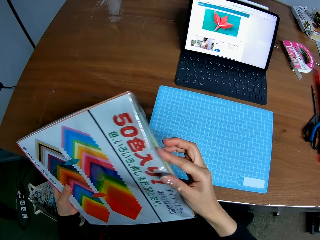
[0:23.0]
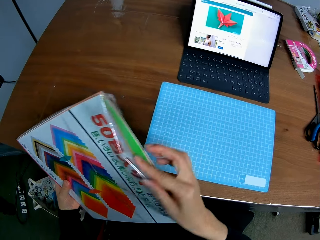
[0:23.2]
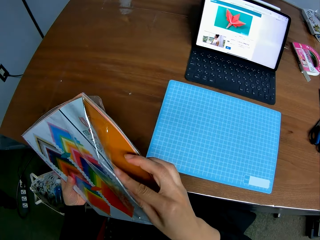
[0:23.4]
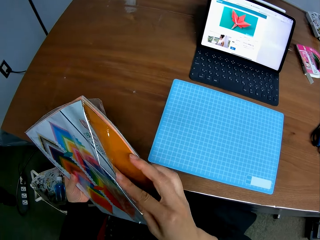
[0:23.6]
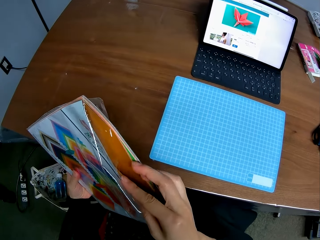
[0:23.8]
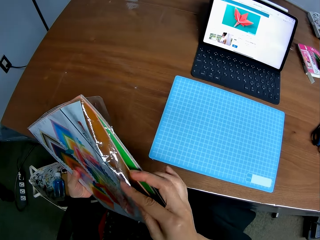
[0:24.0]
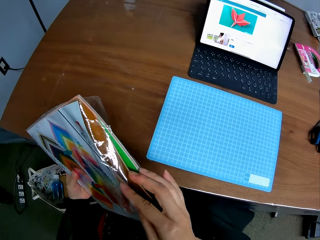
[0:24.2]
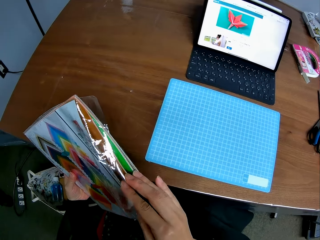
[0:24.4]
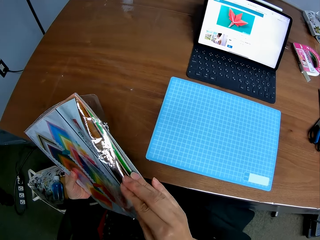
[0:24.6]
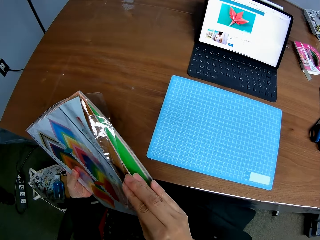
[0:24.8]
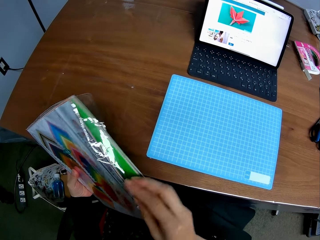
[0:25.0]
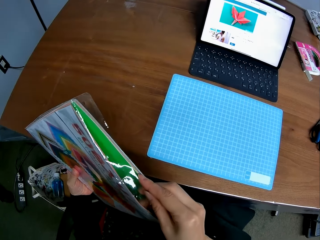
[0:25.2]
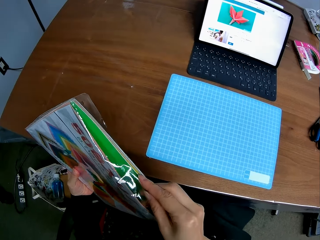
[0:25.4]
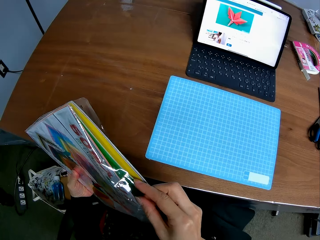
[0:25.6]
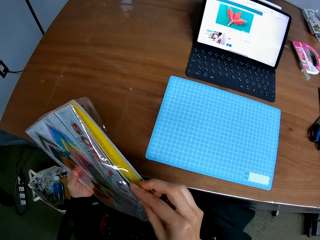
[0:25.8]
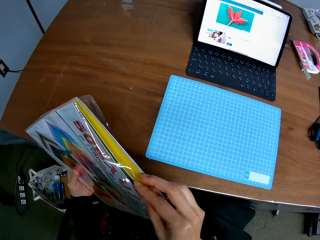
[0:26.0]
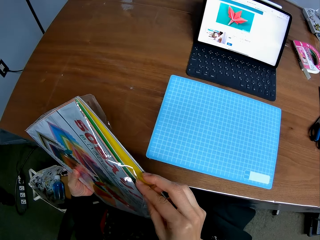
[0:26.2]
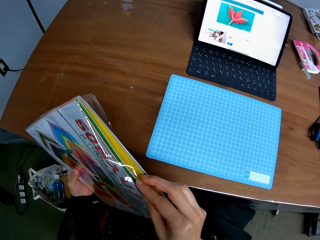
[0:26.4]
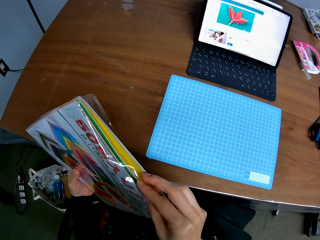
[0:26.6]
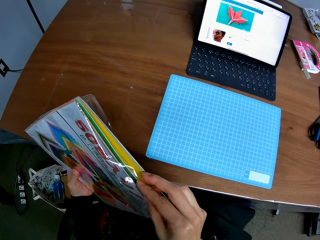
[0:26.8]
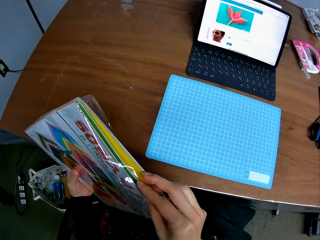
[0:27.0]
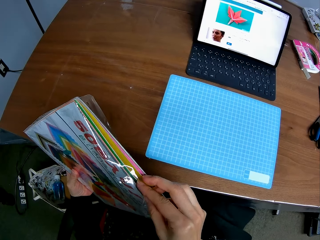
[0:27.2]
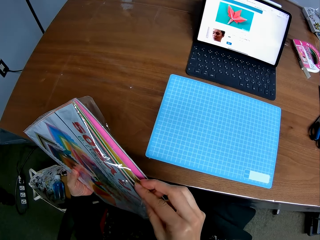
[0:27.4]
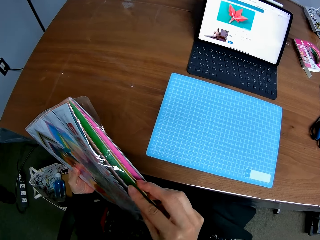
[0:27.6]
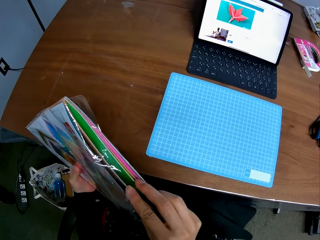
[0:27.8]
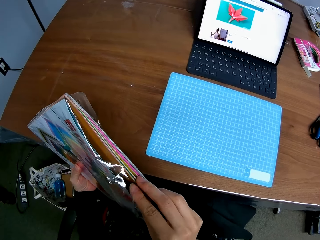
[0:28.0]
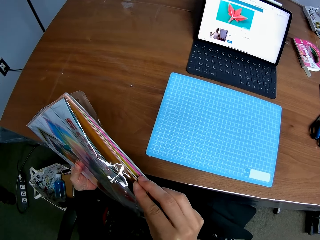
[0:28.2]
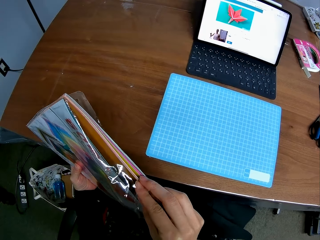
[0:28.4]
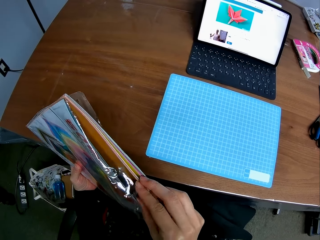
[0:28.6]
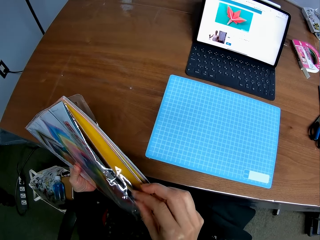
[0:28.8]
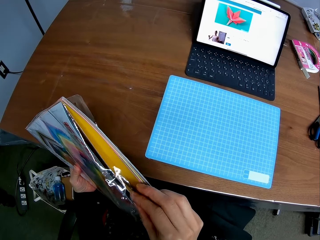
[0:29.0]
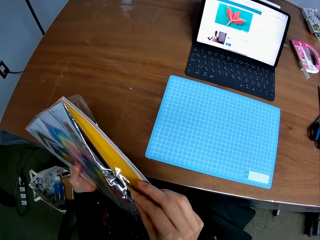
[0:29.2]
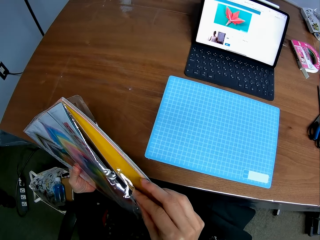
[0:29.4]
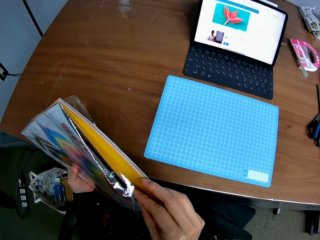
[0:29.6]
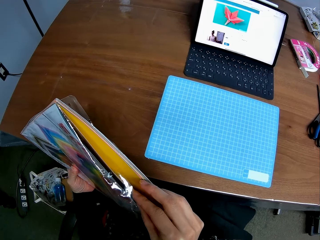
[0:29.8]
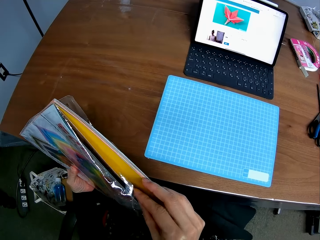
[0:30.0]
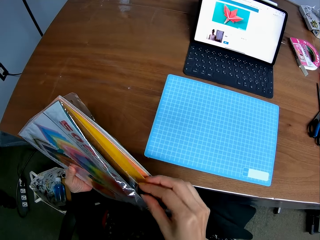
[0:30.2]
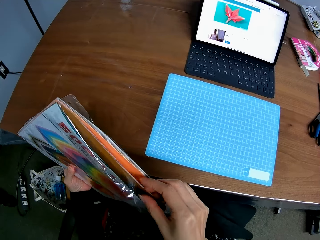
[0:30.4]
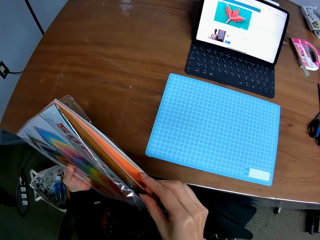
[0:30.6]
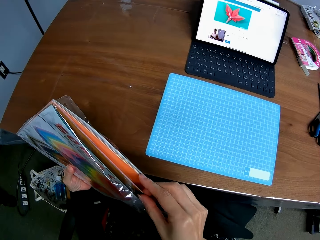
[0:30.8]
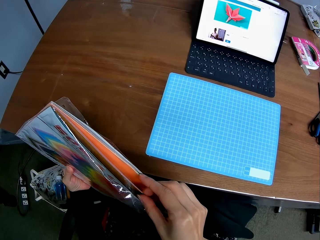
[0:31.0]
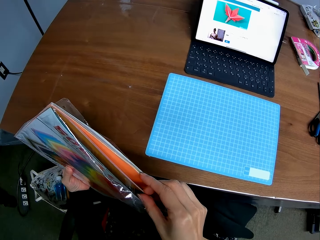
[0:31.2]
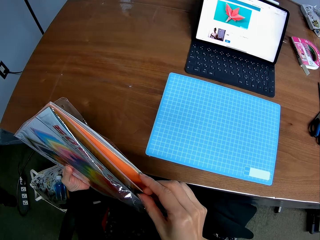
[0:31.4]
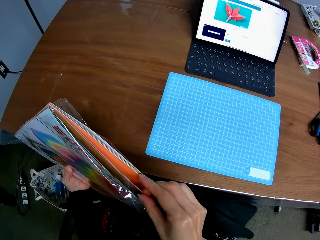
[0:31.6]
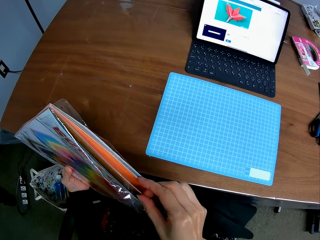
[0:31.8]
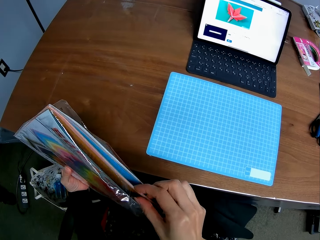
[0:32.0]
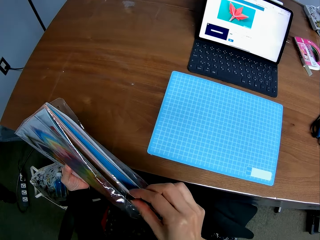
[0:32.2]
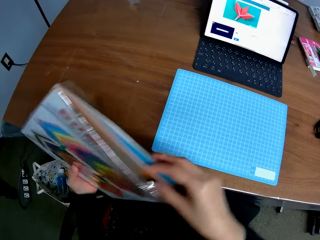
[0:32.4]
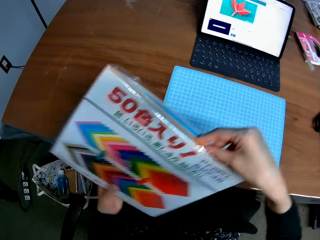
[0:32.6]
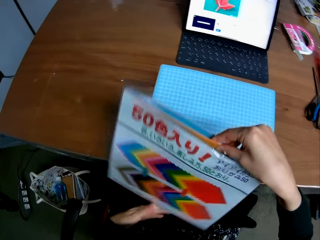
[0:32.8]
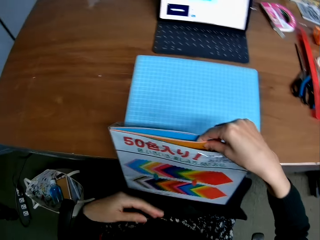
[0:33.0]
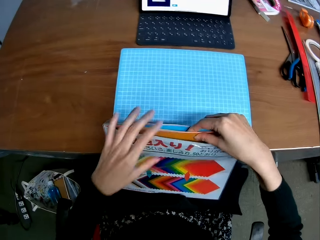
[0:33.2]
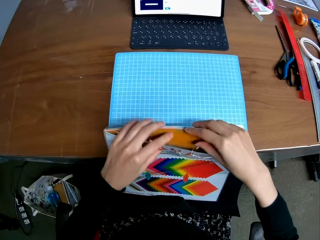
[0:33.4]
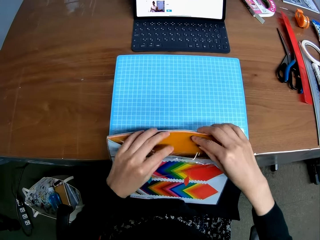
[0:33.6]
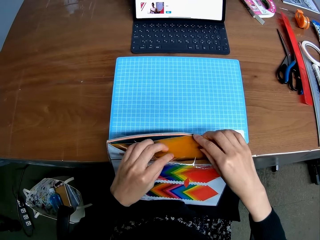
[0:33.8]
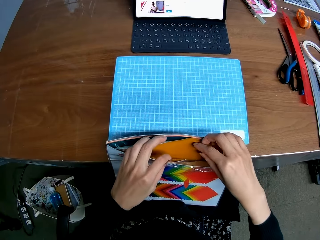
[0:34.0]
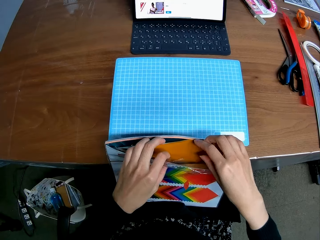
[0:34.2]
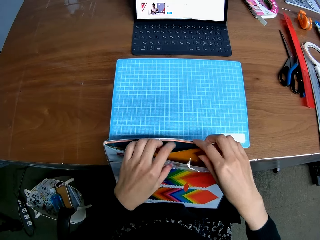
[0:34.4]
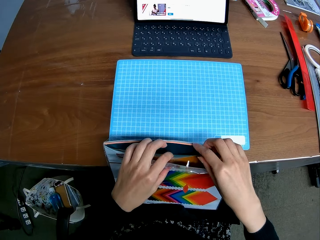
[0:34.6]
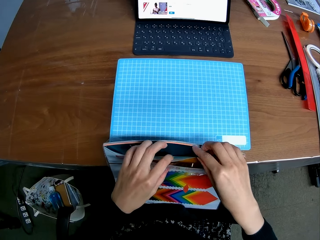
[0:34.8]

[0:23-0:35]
The camera wearer opens the file document. They check through the paper piece in the nylon.

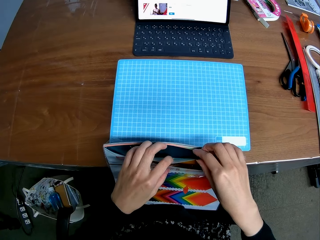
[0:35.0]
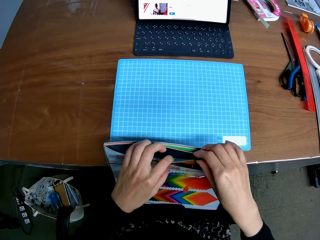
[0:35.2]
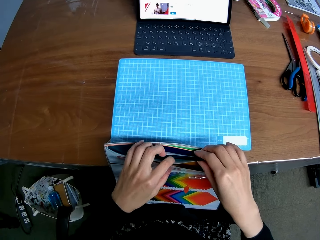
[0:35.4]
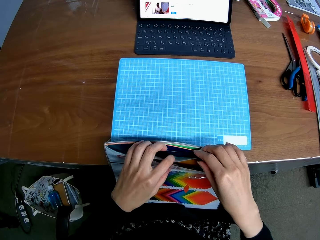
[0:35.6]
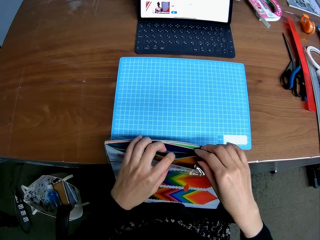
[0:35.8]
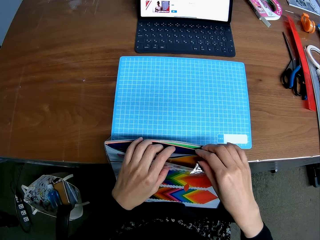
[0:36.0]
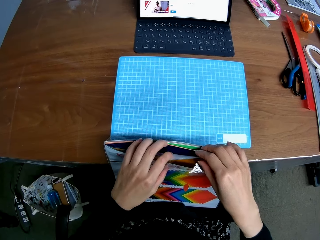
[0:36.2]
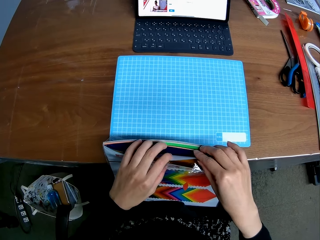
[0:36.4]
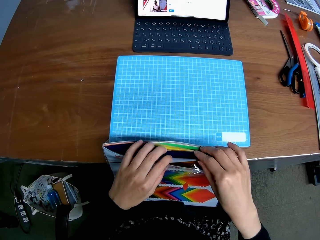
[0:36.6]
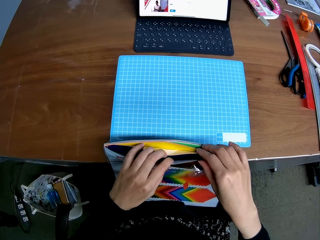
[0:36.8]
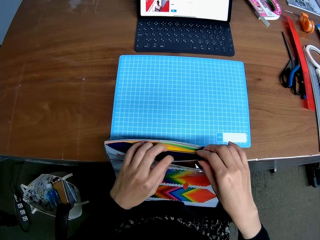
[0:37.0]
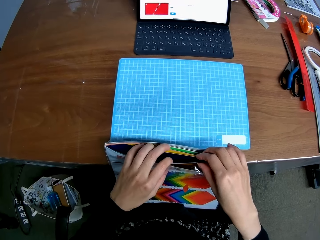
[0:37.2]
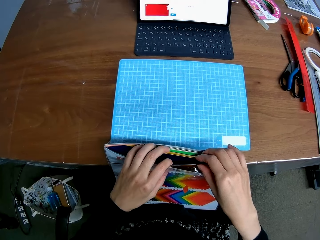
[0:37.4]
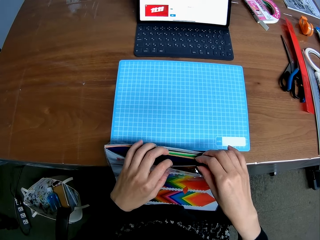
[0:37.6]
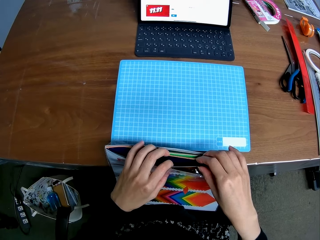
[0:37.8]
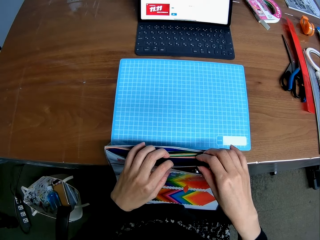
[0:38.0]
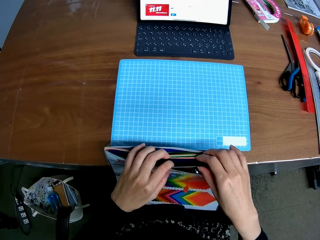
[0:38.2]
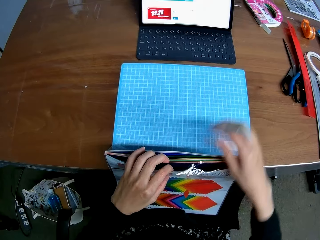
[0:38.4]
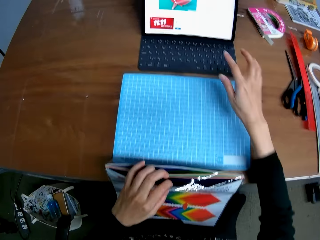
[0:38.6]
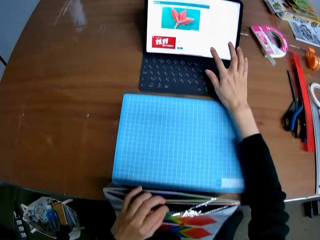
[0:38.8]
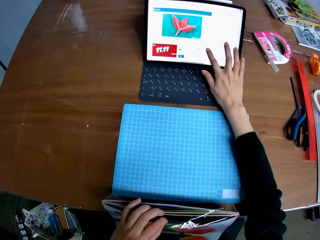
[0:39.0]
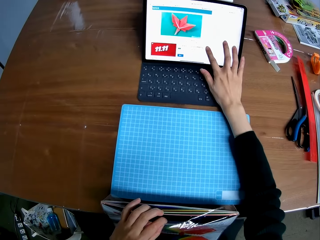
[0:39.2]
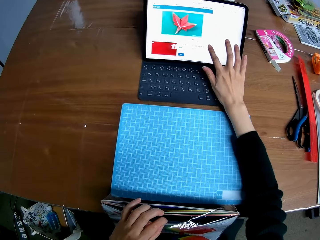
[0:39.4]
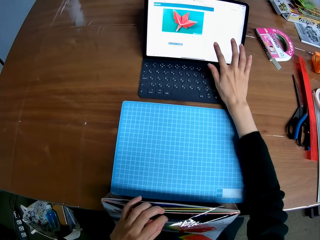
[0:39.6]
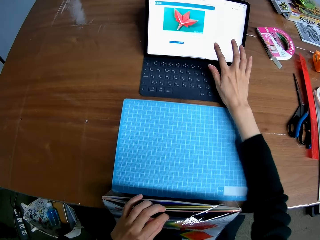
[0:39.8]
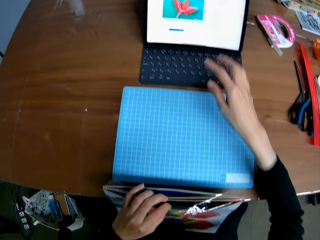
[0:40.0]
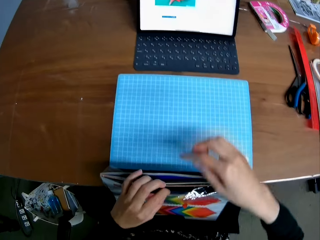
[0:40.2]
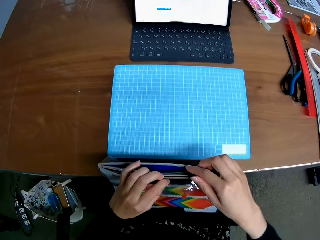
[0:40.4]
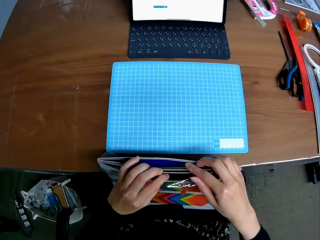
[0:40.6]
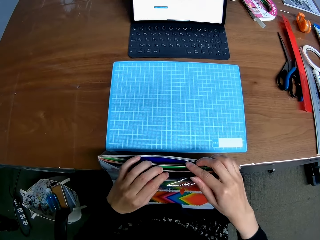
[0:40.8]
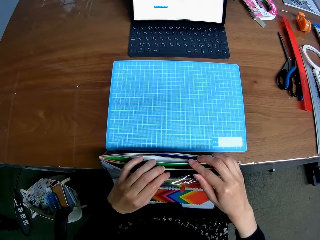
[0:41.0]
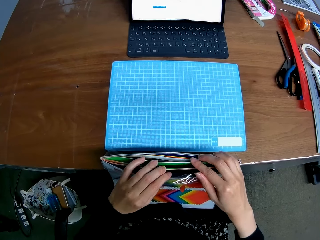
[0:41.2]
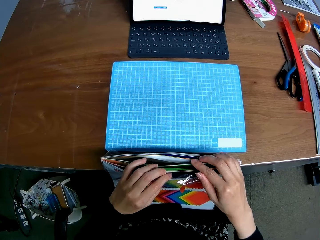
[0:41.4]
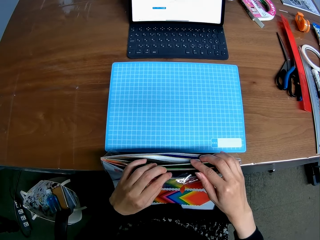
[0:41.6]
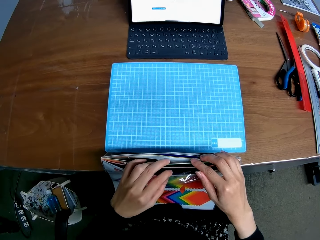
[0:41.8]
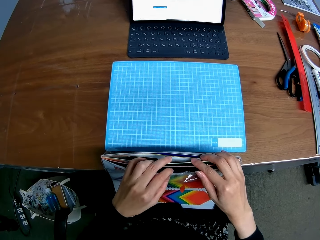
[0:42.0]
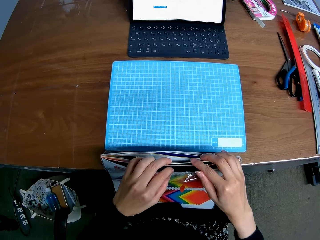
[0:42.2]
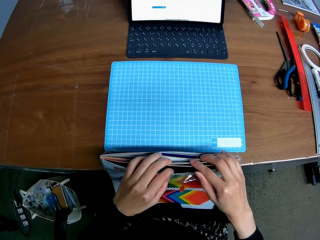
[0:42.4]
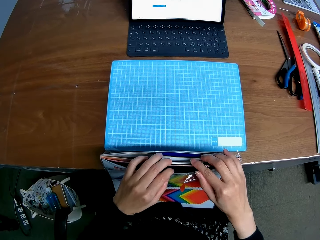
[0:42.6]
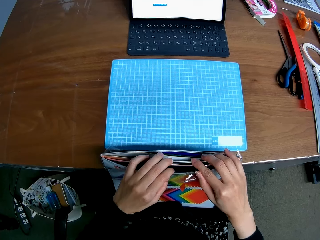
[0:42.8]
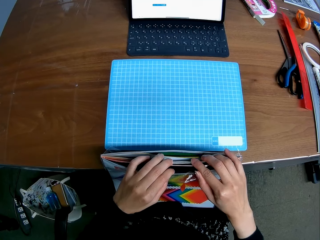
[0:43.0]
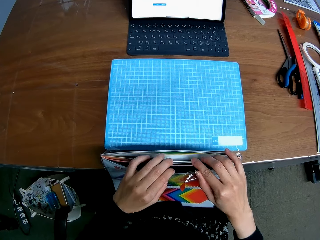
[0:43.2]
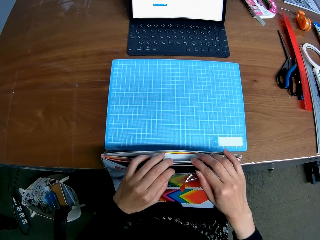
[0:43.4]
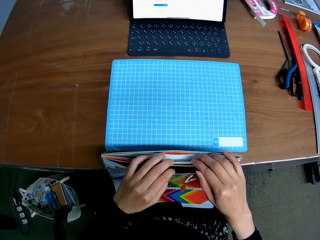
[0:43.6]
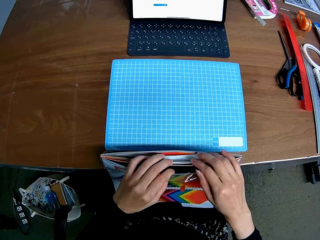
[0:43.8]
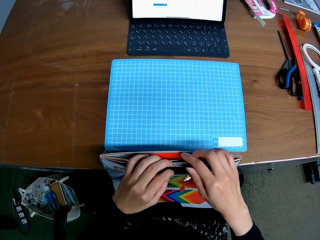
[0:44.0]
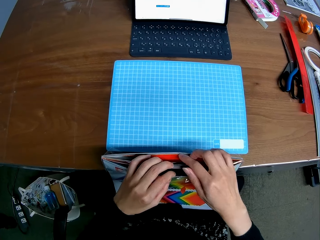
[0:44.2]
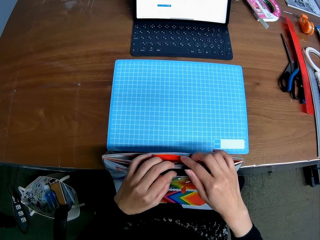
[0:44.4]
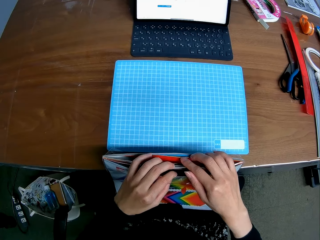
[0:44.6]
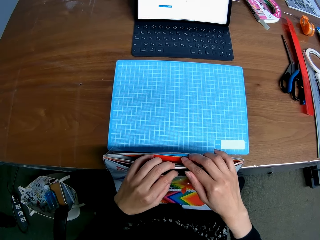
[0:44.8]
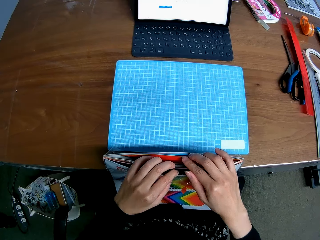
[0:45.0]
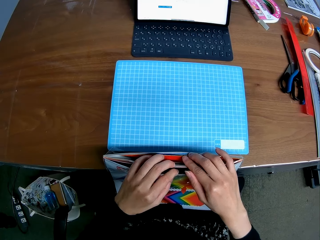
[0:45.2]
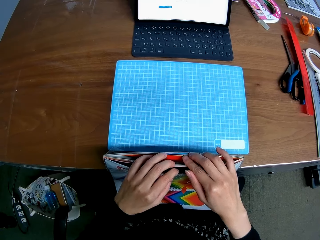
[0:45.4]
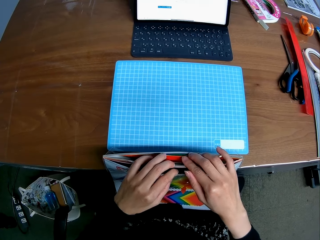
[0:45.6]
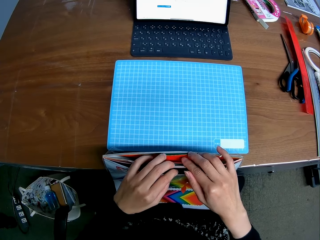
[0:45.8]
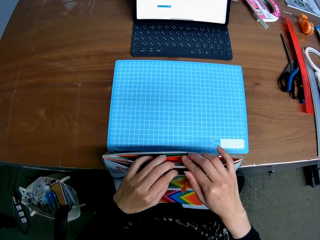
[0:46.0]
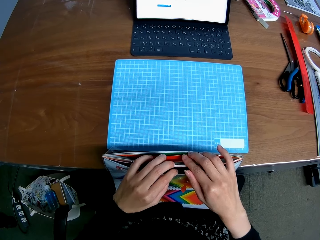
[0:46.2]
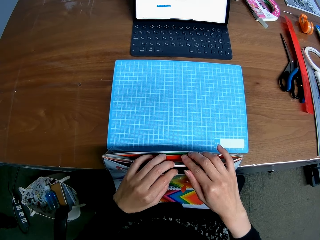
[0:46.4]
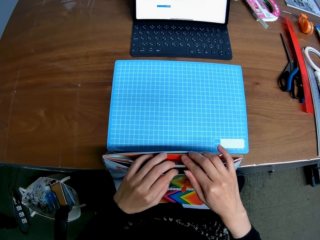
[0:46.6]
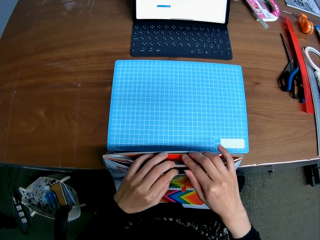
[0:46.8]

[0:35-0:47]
The camera wearer taps the screen of the laptop. They check through the paper piece in the nylon.
